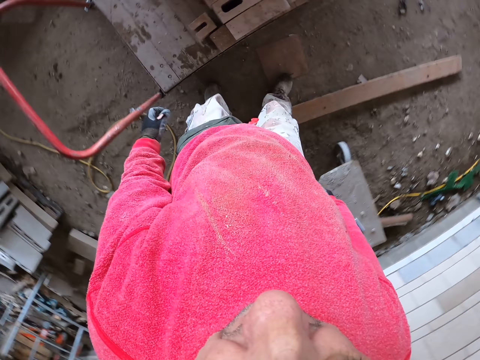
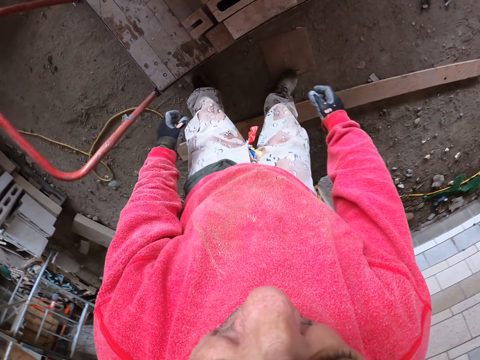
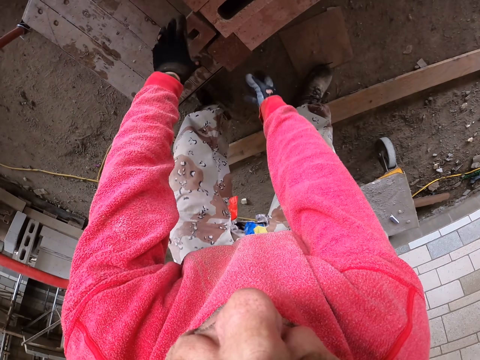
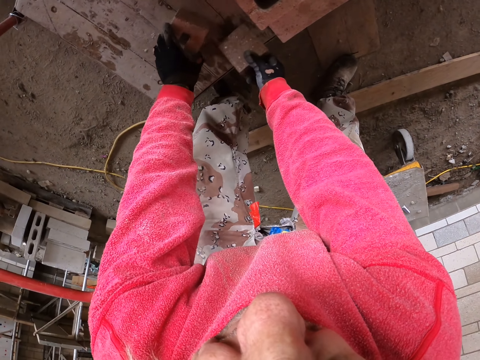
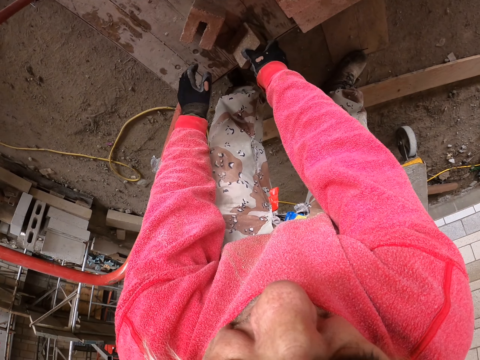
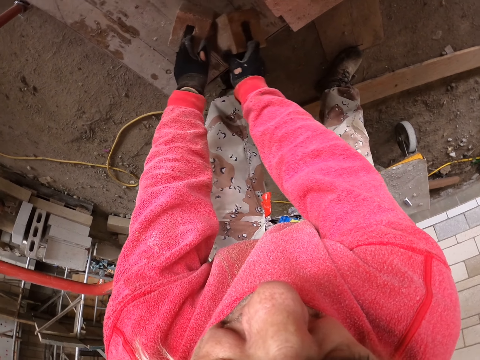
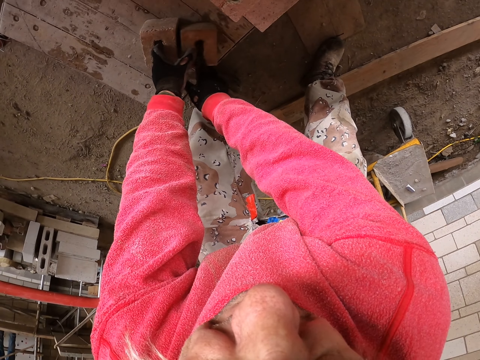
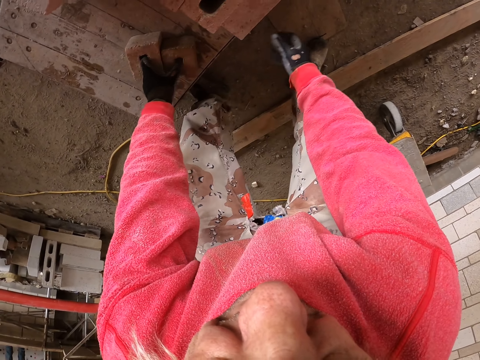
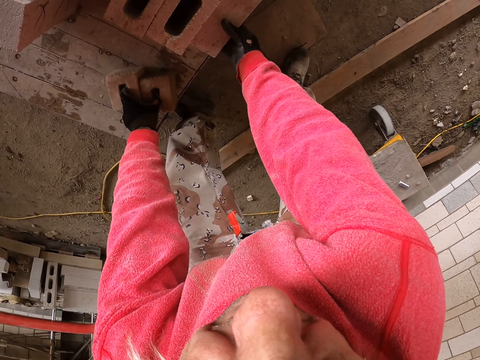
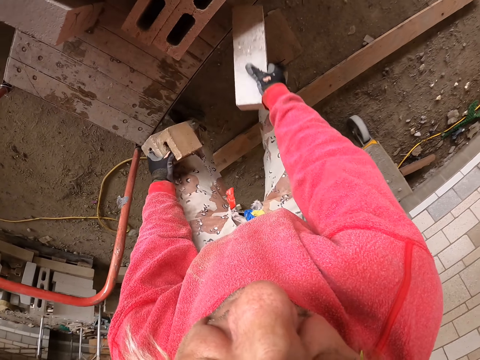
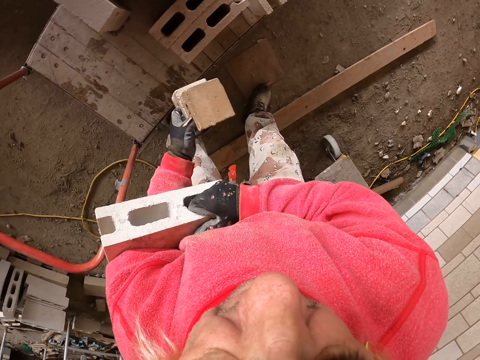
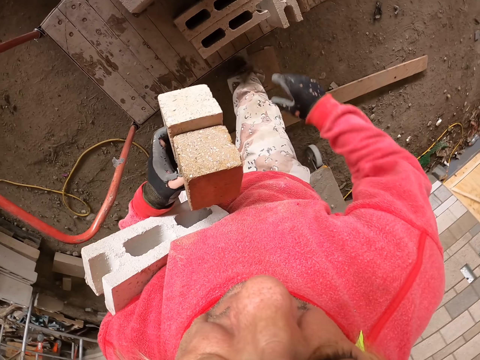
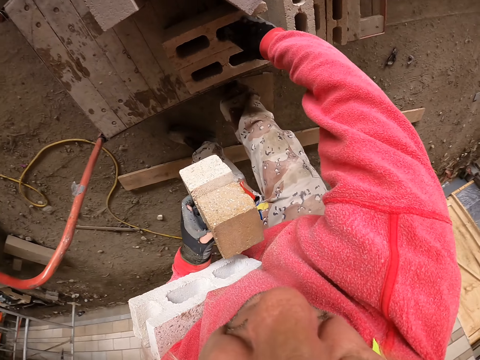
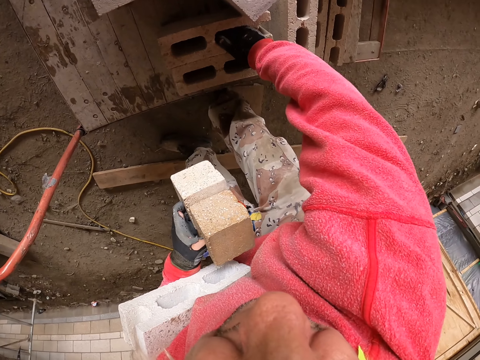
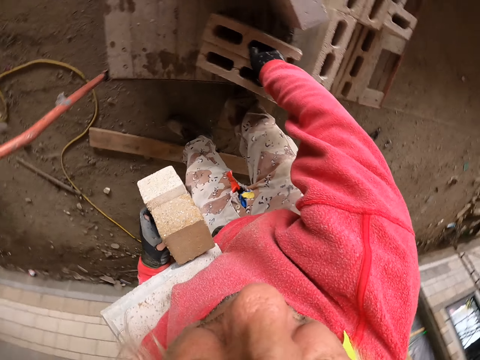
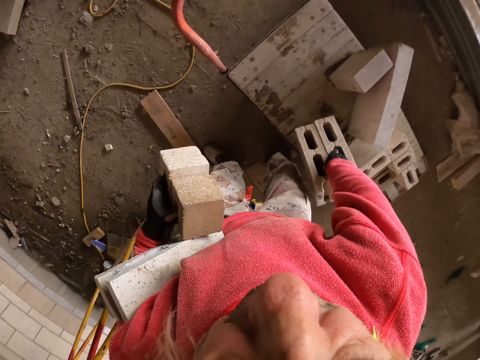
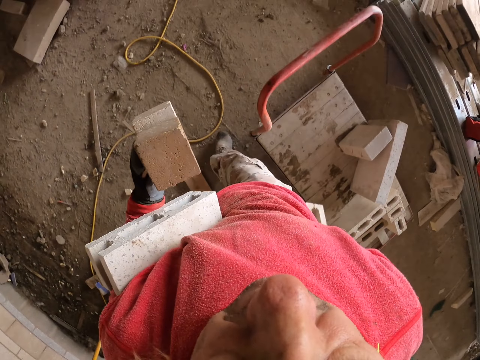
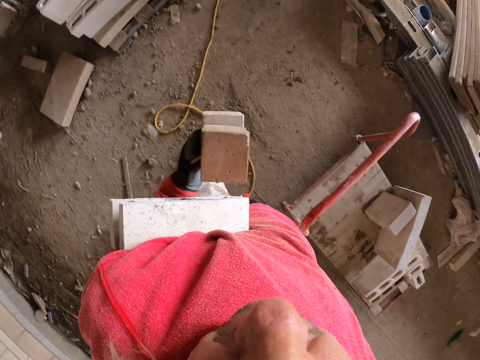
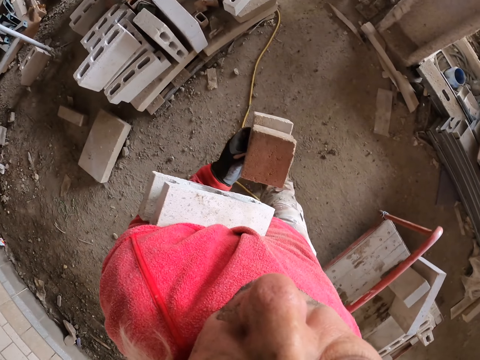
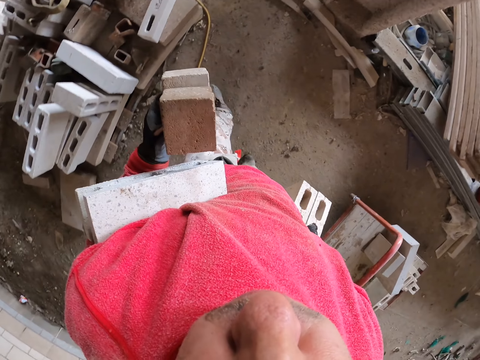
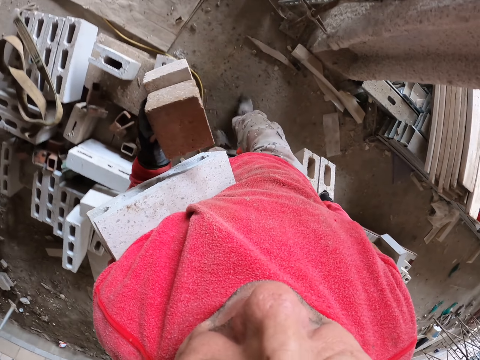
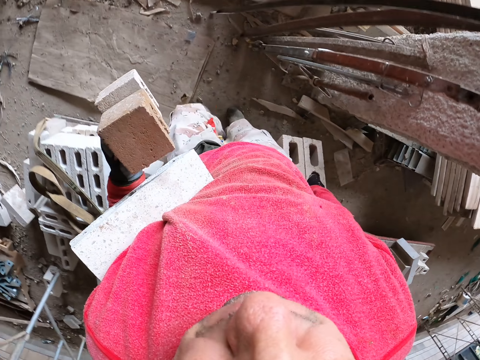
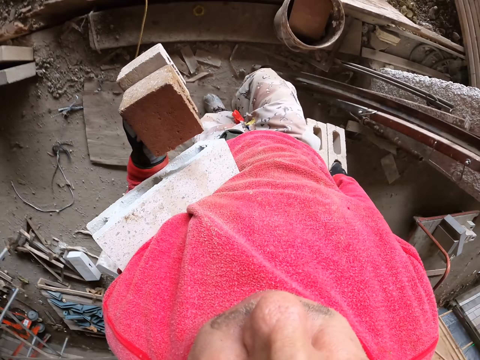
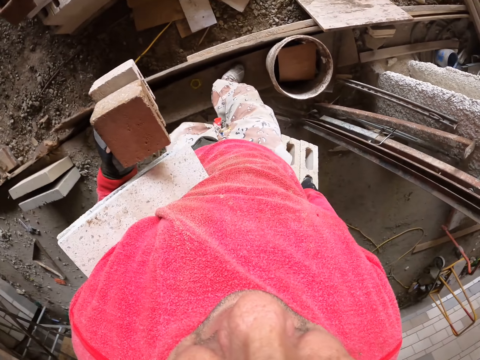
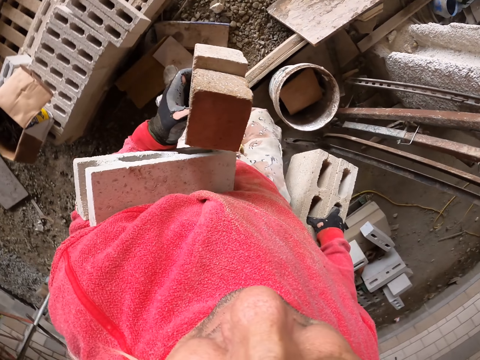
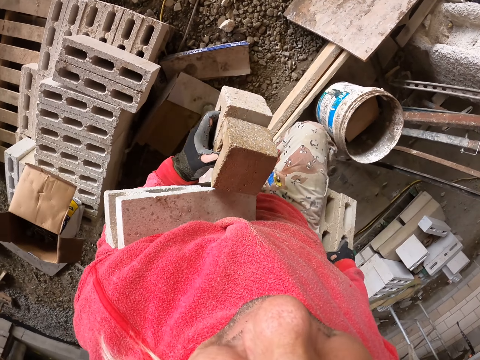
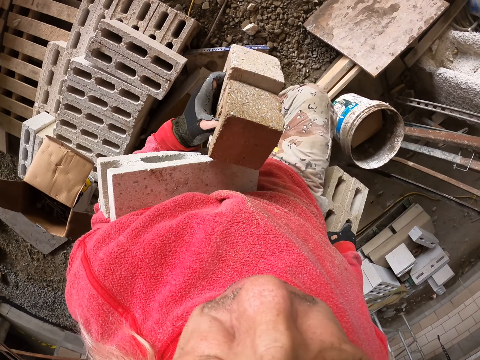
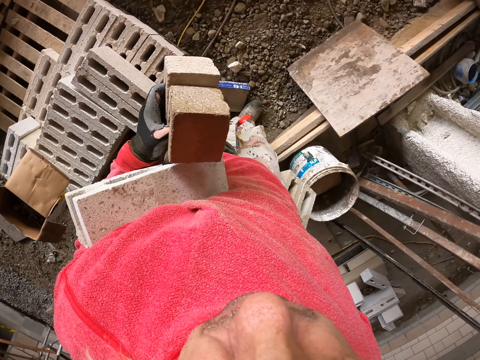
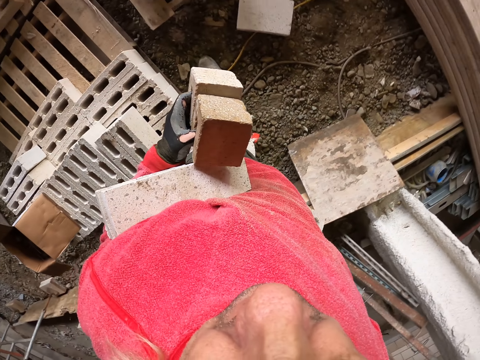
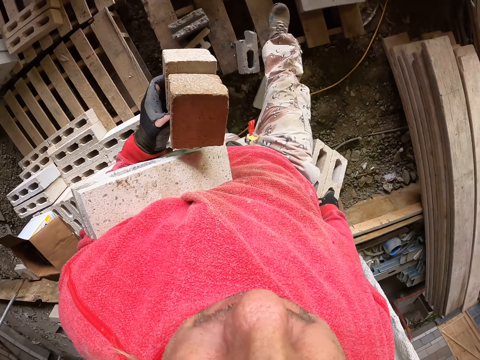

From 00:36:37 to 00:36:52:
The camera wearer walks. They grab the bricks. They touch the bricks. They walk in the construction site.

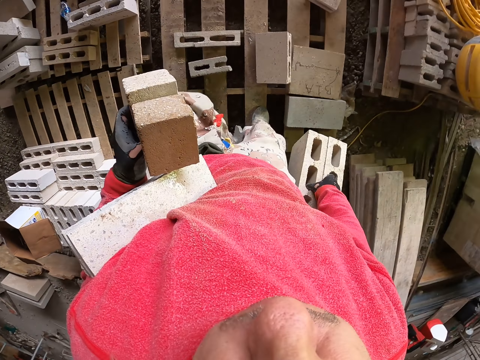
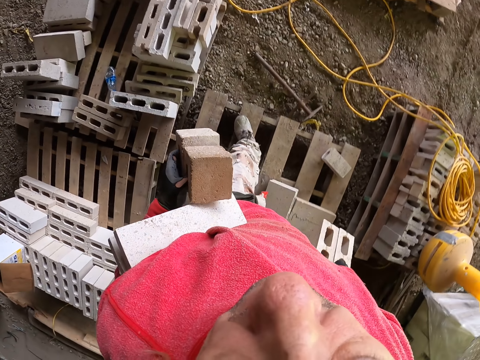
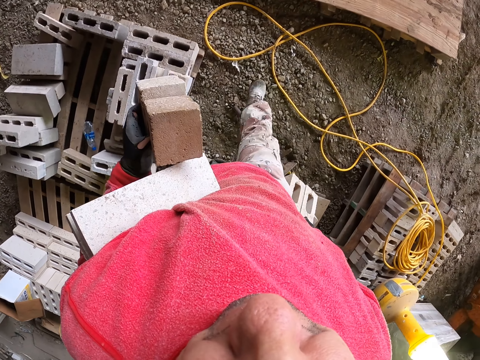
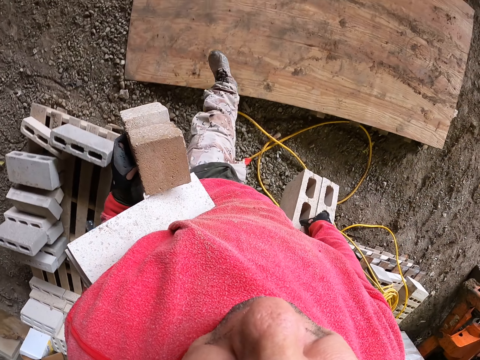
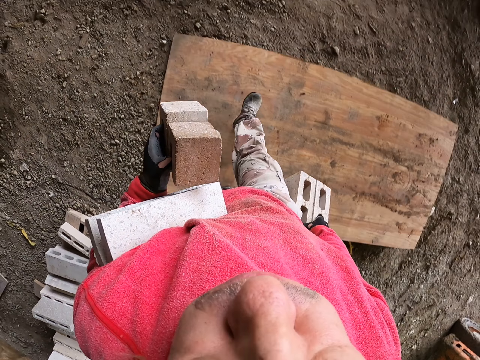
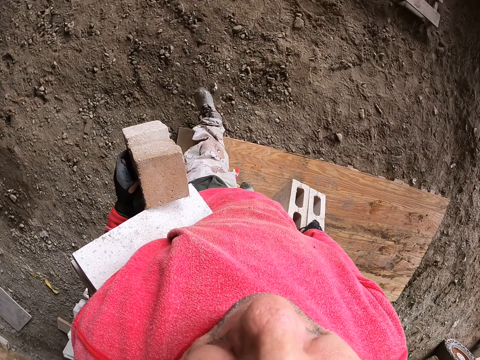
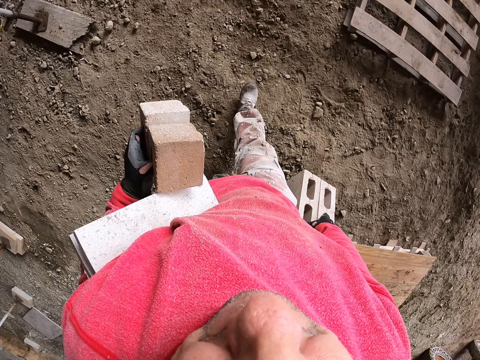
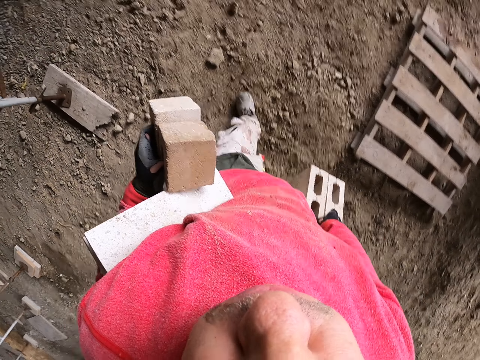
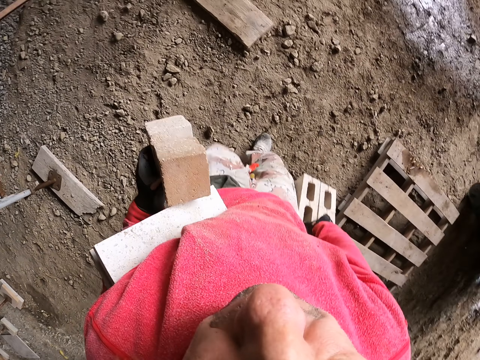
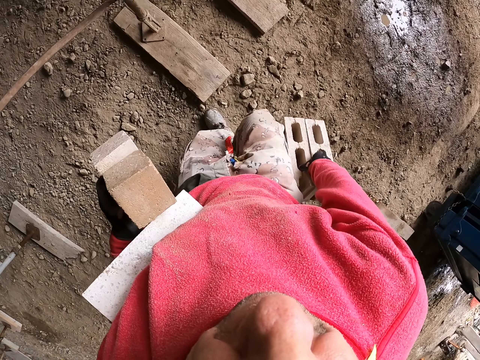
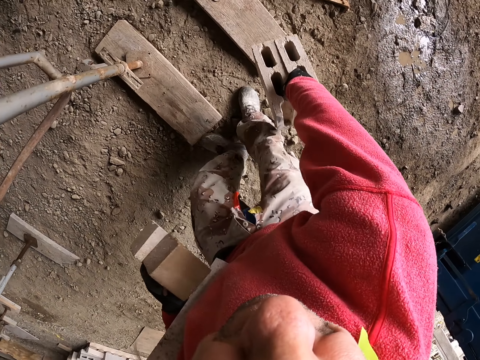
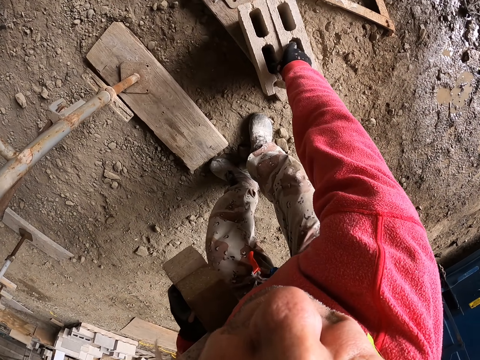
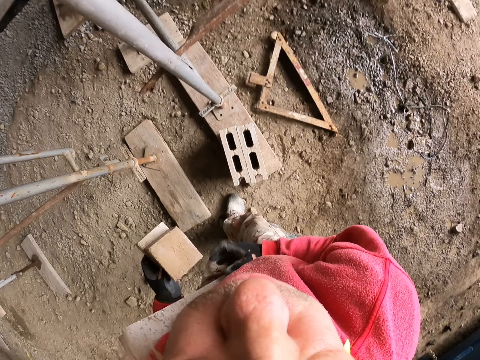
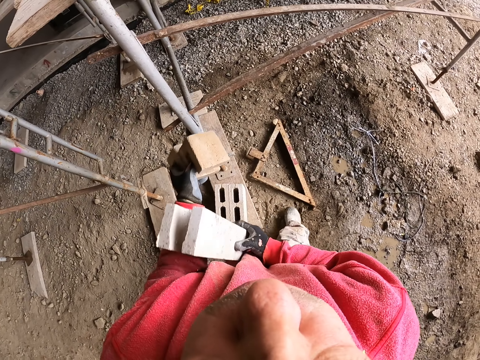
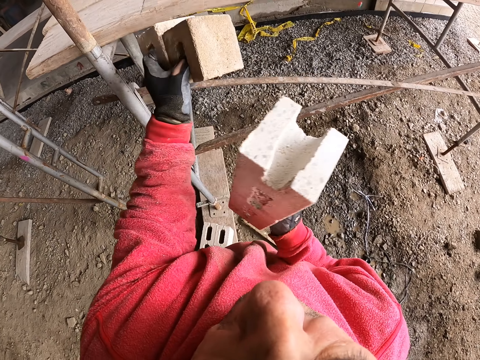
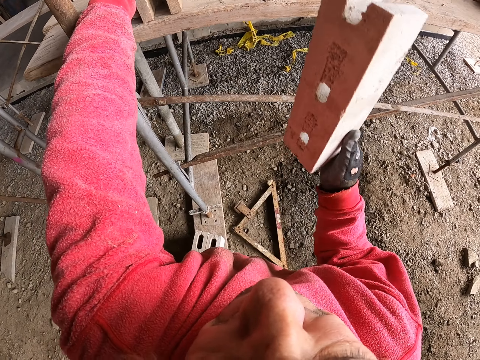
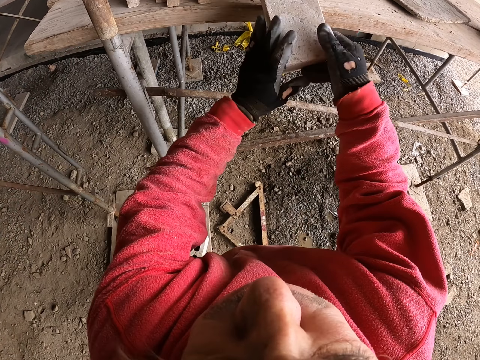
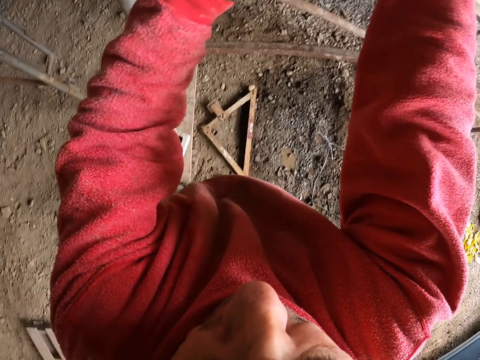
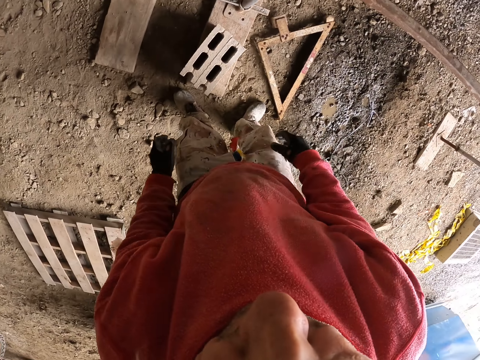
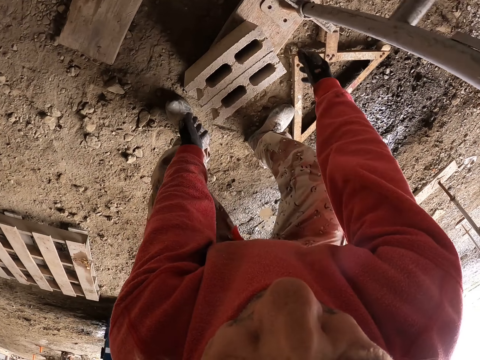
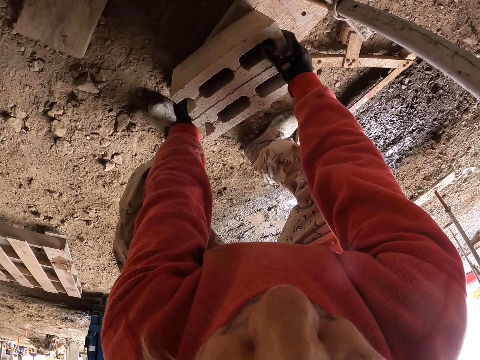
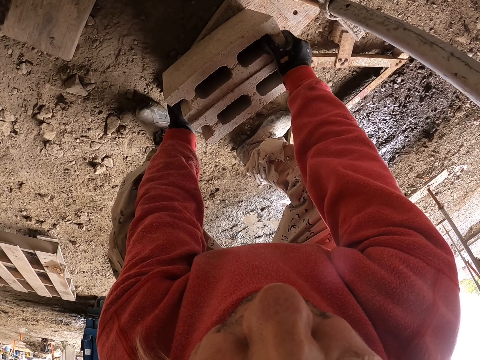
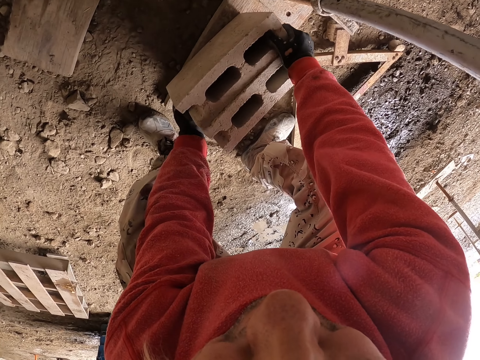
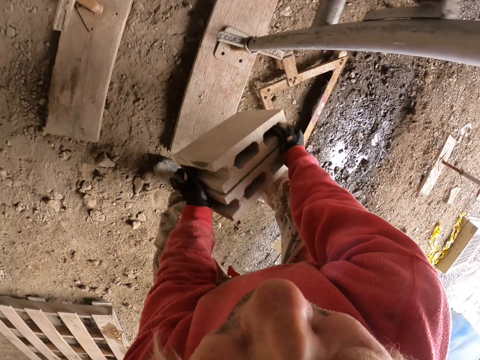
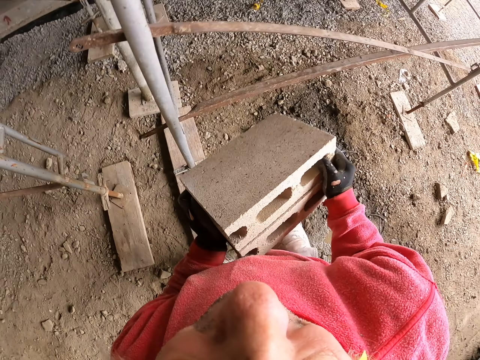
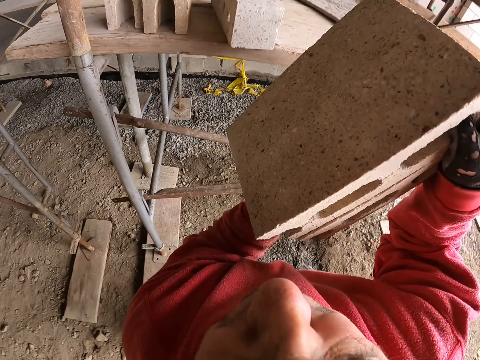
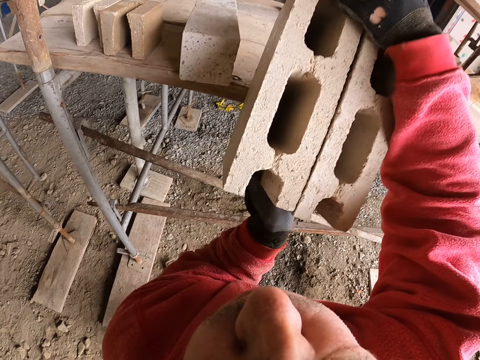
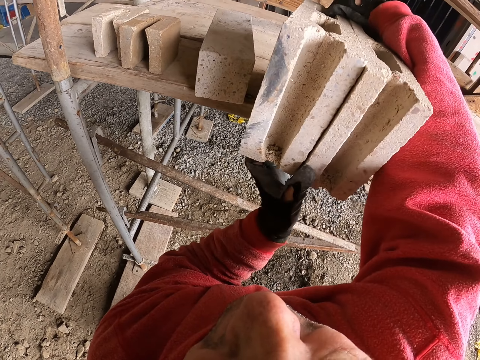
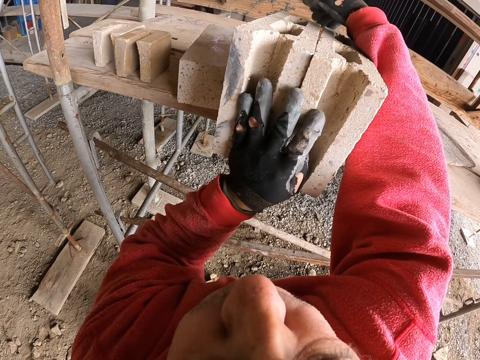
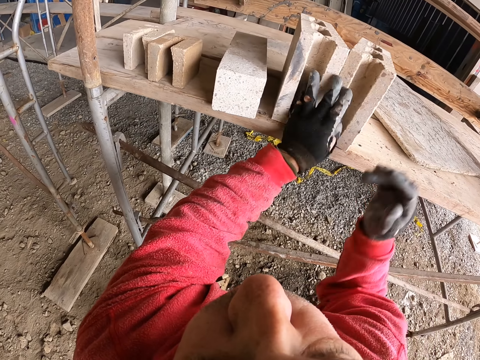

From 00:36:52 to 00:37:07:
The camera wearer puts the bricks down on the ground. They put the bricks on the construction stand. They grab the bricks. They touch the bricks. They put the bricks on the construction stand.
